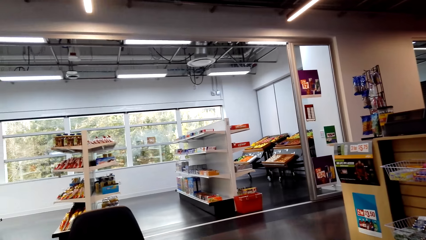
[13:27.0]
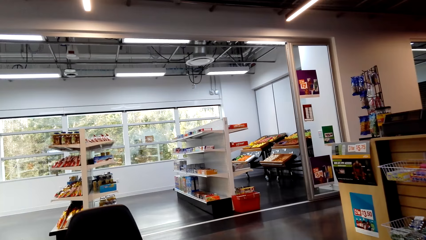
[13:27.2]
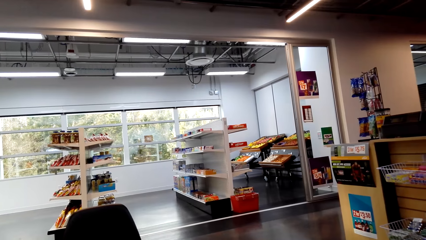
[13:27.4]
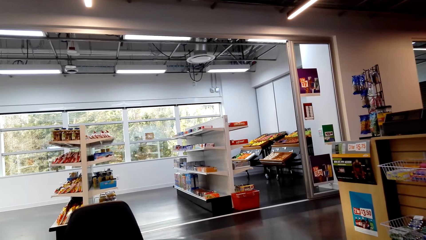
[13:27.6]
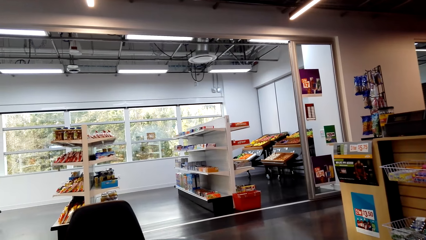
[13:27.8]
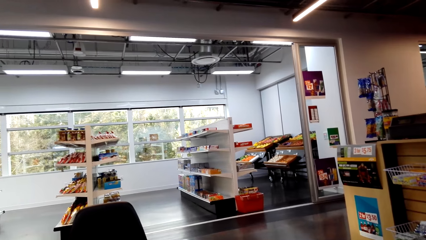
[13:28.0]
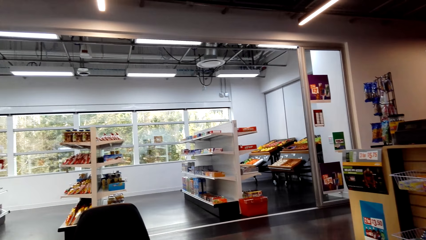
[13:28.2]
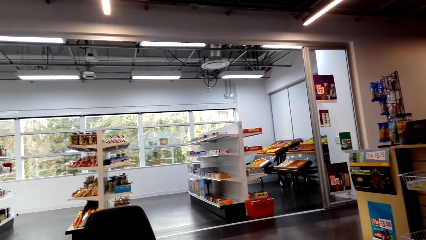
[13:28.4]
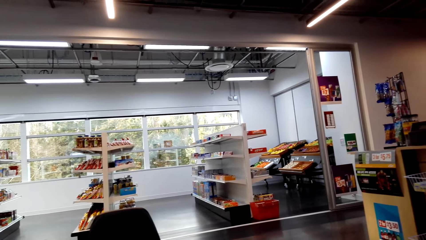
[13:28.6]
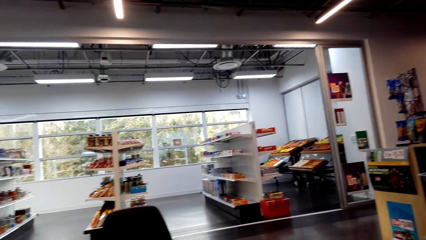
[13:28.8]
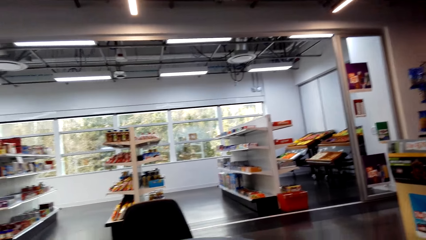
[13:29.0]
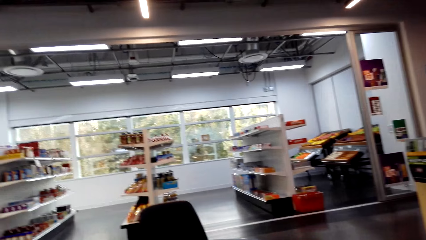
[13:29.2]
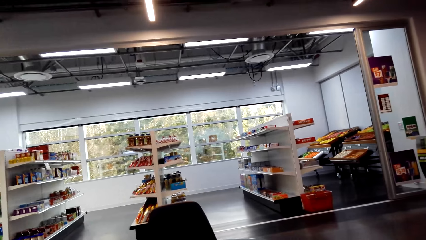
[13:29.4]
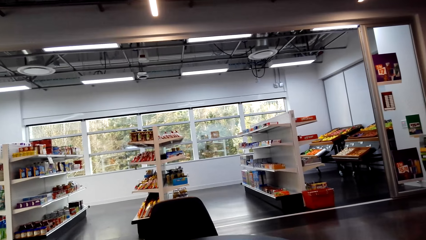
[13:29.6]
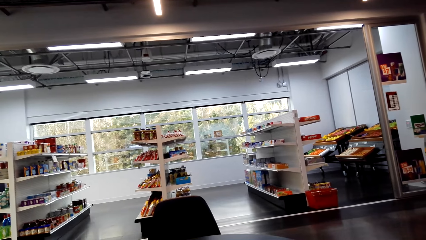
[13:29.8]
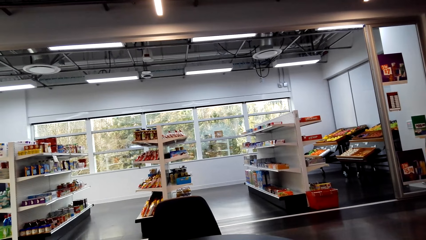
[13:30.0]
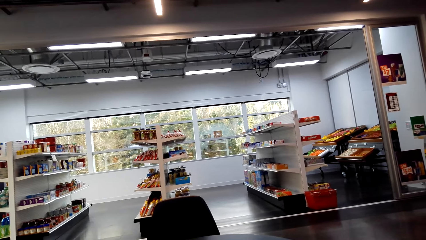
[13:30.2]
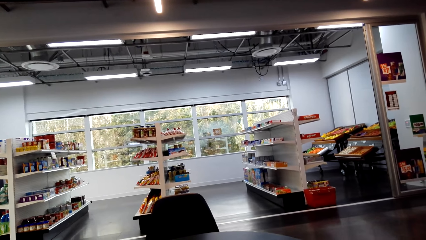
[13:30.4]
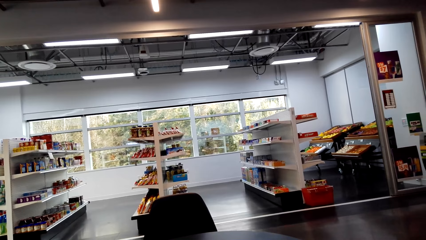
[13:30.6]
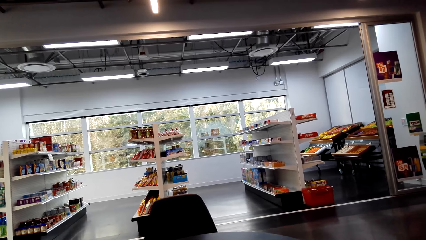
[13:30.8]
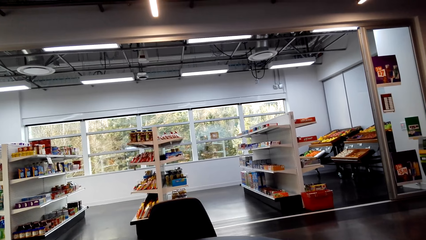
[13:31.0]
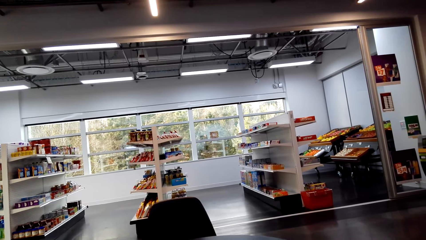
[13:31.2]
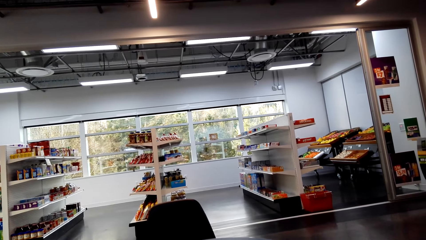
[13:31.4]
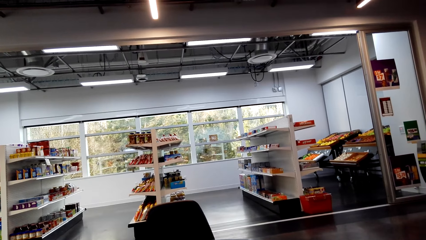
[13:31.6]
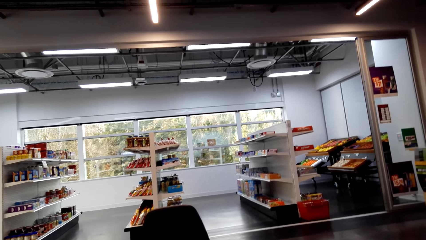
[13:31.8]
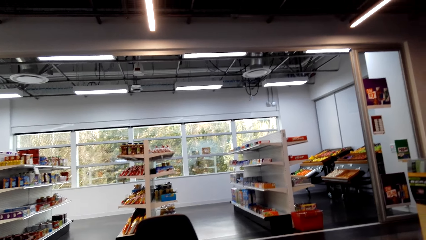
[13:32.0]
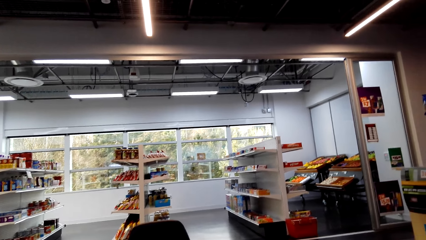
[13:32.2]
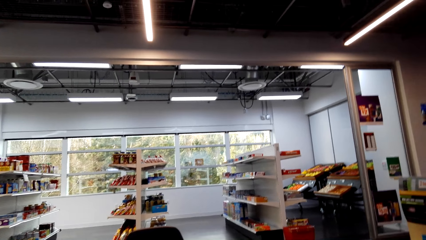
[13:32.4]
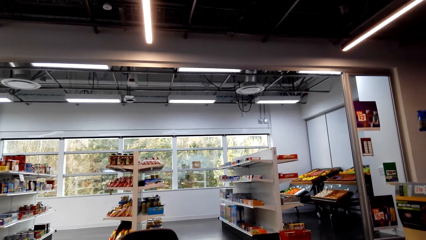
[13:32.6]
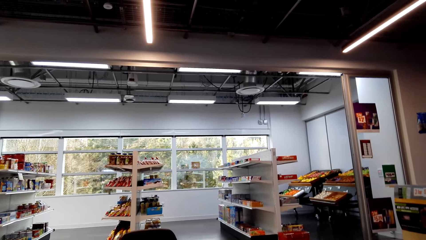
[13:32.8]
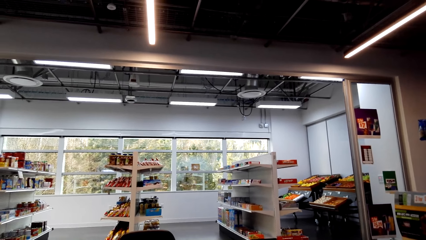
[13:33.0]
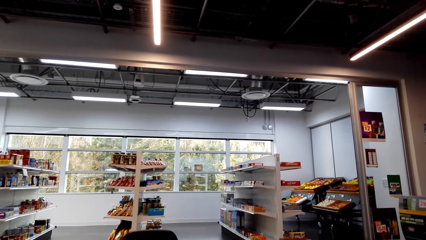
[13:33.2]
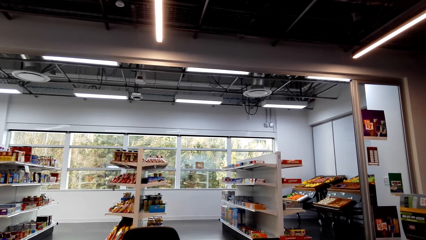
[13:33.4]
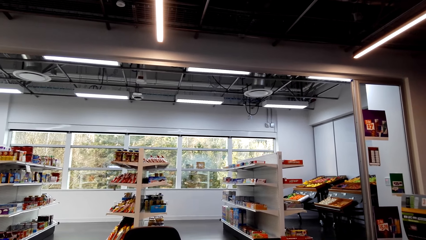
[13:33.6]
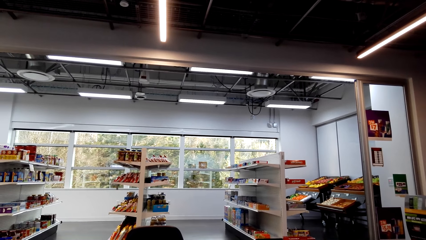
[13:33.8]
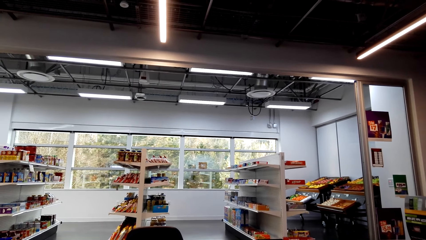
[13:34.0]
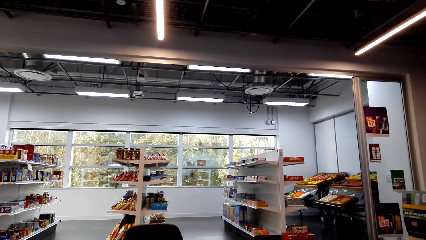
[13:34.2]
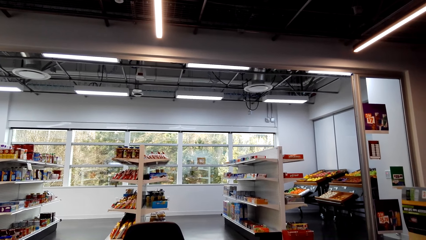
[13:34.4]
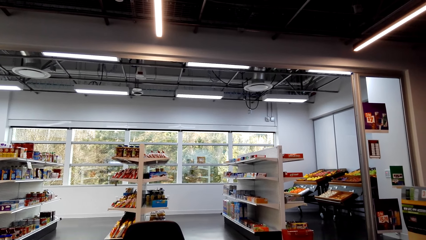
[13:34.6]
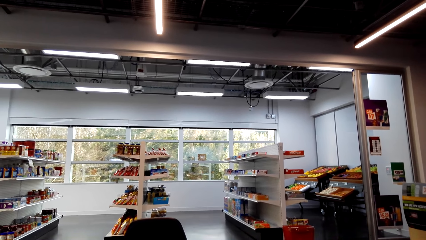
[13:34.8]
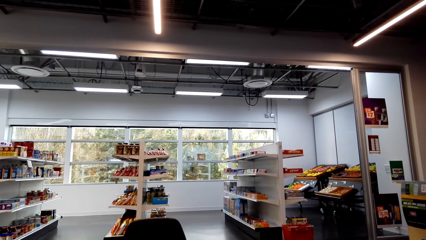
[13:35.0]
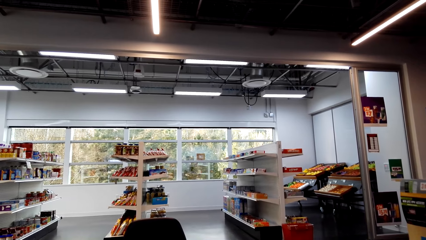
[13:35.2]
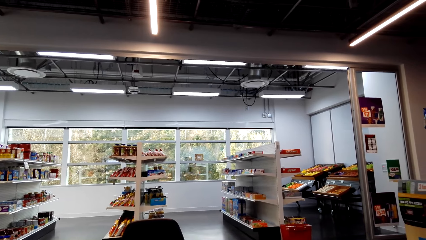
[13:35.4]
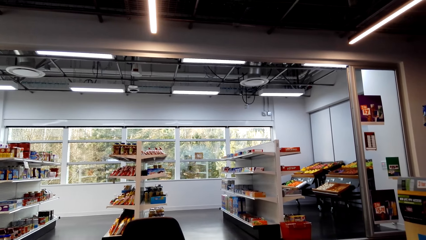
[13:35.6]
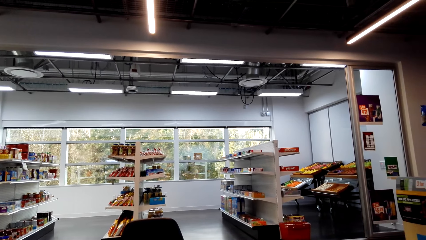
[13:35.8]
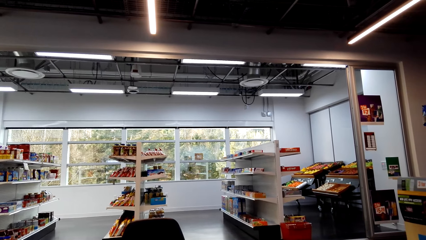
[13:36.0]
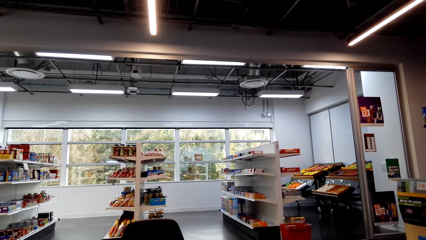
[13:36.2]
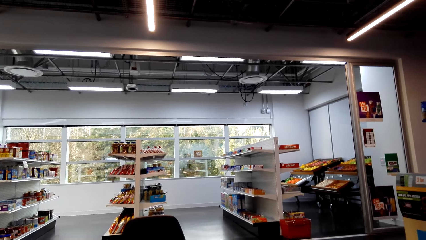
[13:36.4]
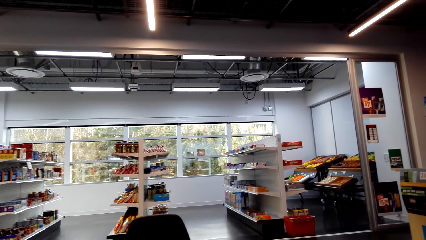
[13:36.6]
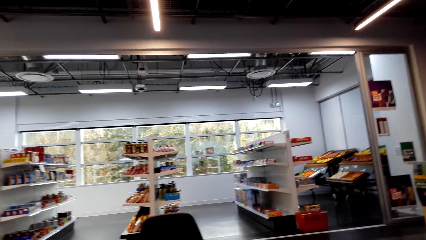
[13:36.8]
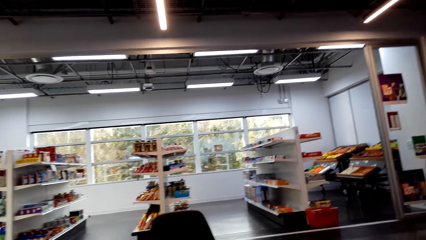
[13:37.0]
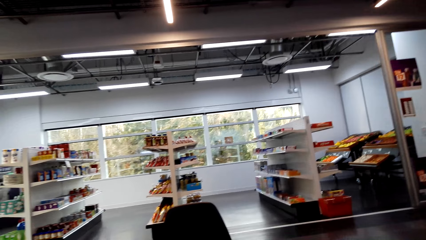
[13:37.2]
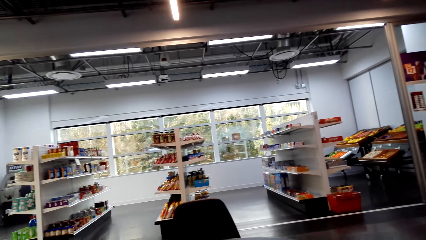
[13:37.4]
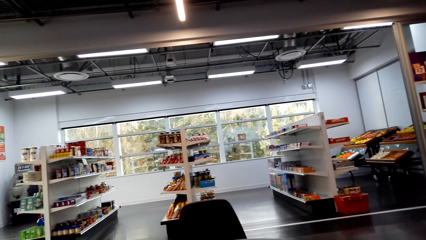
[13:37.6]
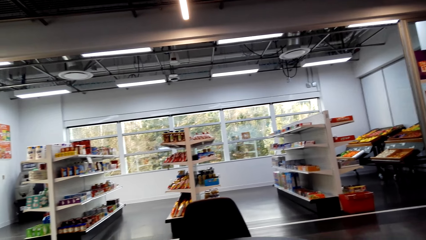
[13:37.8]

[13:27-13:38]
The camera wearer looks around. They look around again.

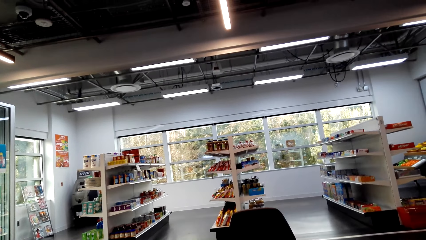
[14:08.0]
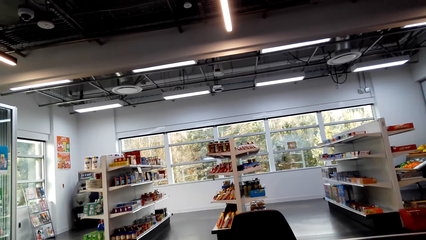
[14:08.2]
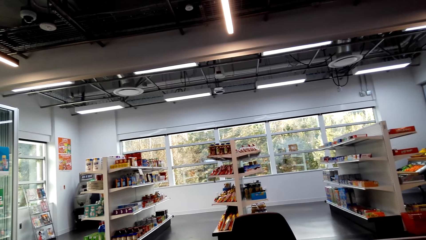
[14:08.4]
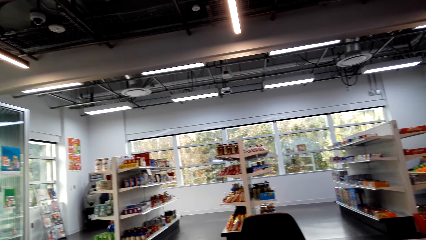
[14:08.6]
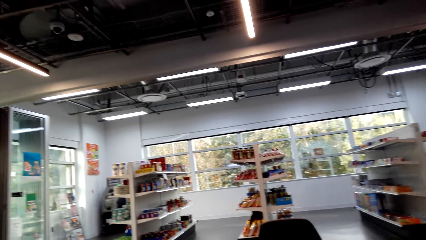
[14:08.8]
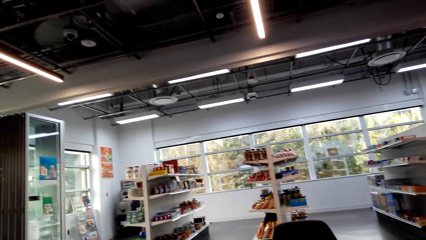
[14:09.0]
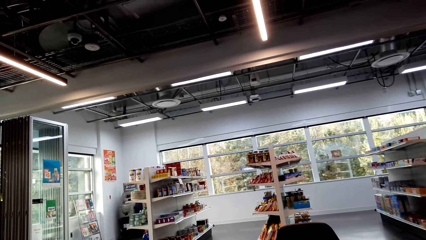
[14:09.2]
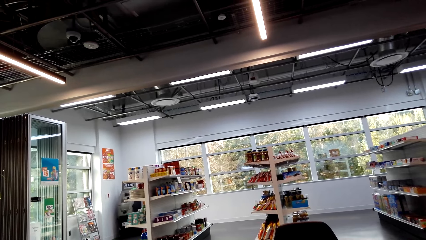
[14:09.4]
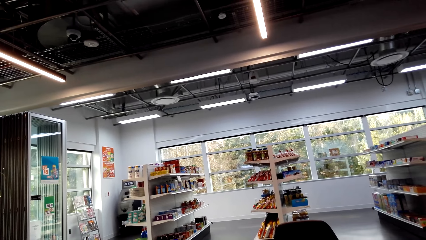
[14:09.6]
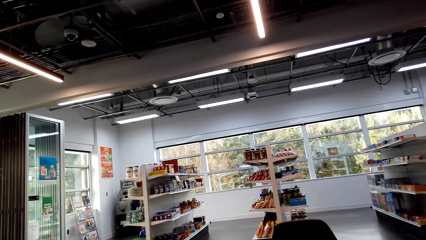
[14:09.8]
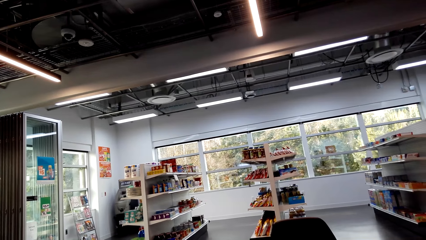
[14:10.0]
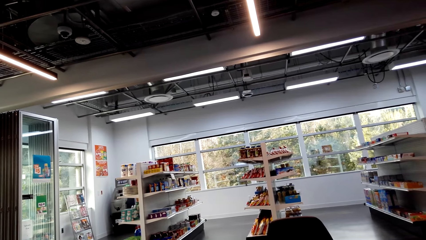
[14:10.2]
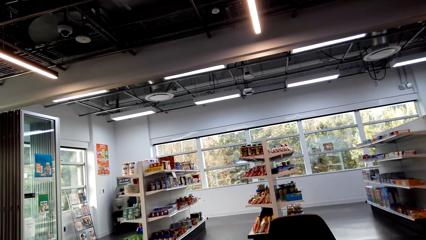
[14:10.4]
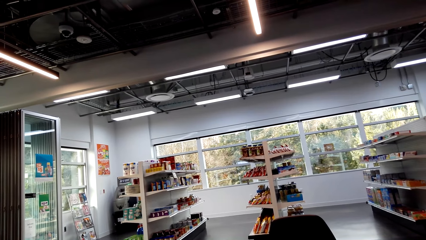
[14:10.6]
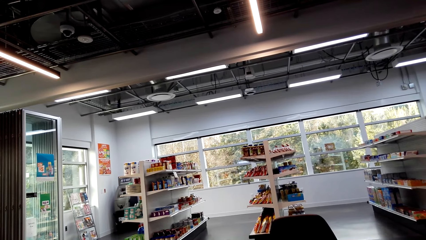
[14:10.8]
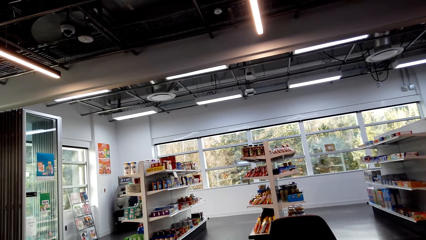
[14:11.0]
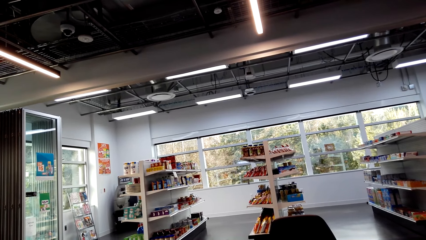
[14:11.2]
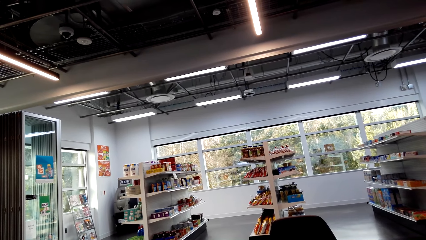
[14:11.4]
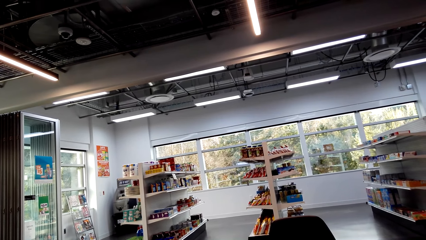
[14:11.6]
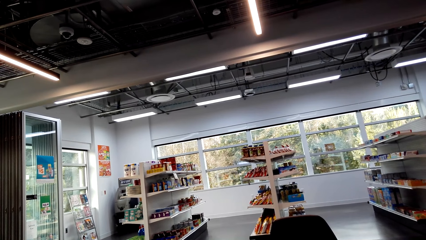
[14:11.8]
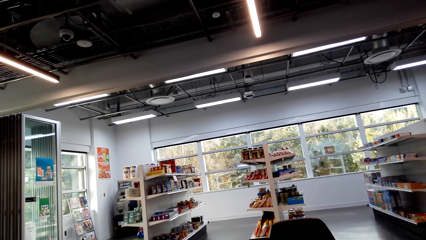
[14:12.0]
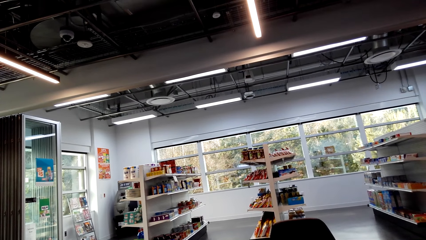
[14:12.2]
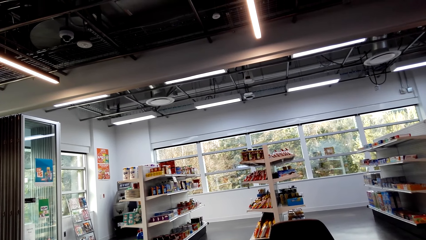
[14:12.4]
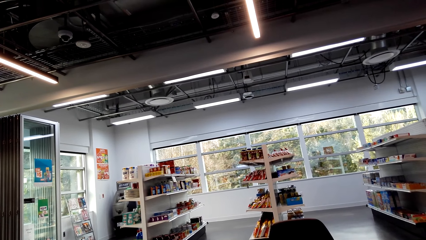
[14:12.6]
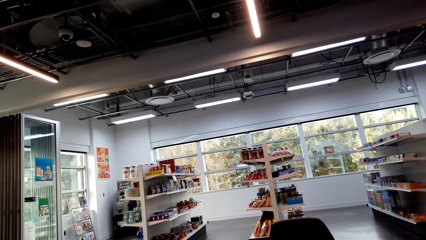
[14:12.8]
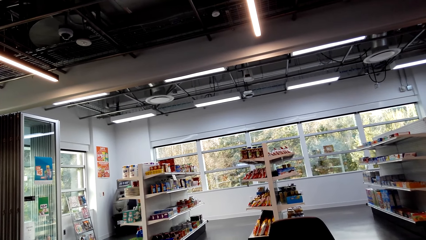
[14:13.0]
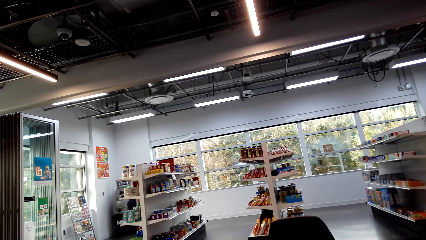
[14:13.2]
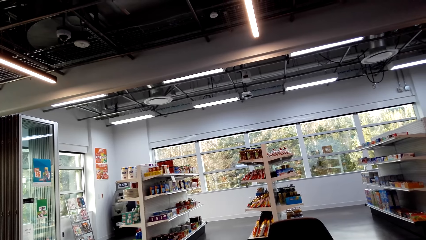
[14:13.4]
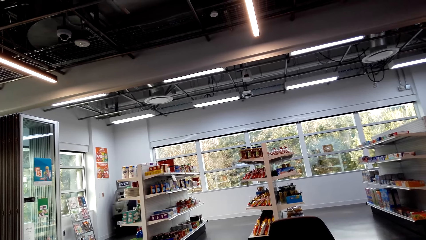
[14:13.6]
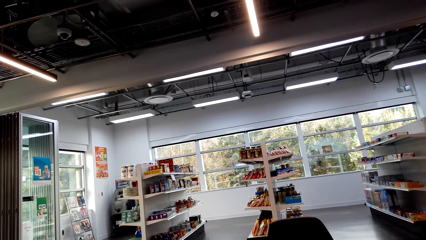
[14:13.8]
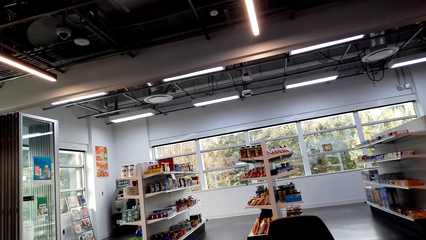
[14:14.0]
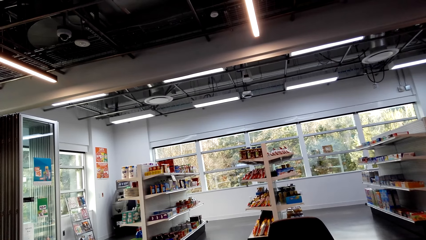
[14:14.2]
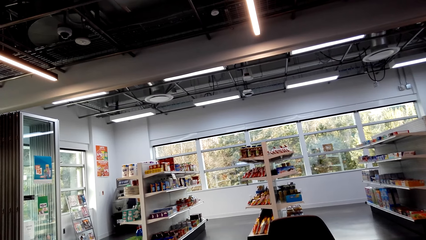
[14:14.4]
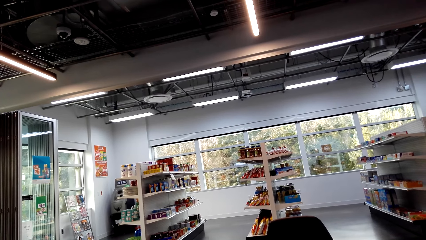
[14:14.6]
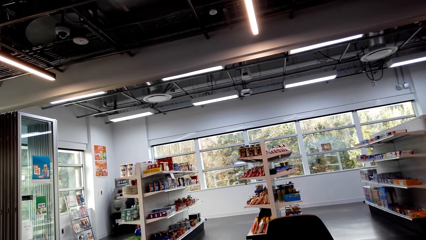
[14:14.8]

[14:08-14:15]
The camera wearer looks around.
